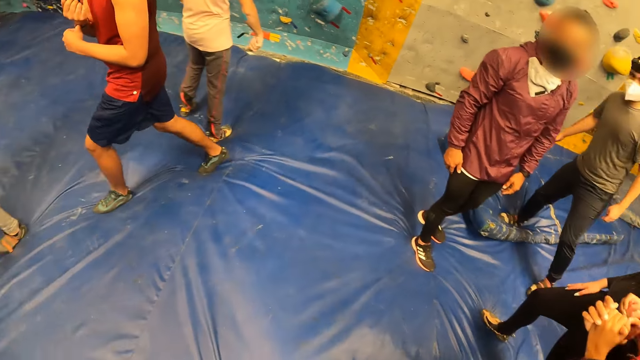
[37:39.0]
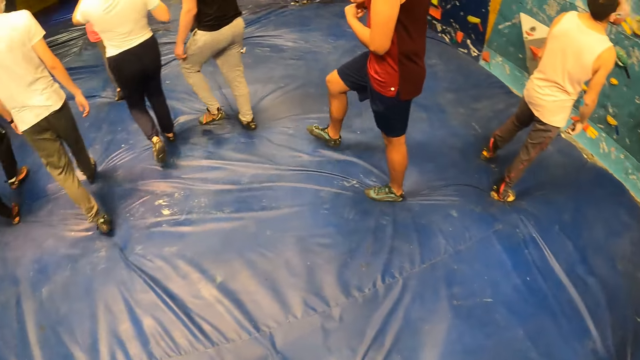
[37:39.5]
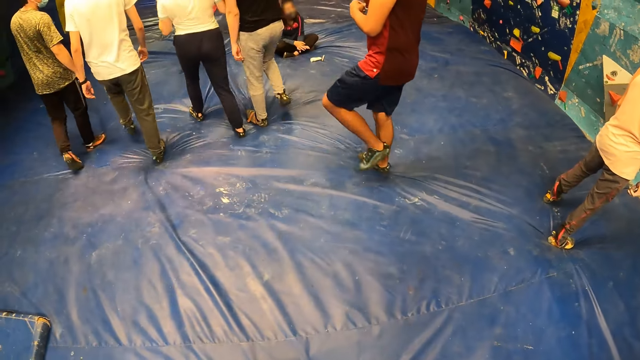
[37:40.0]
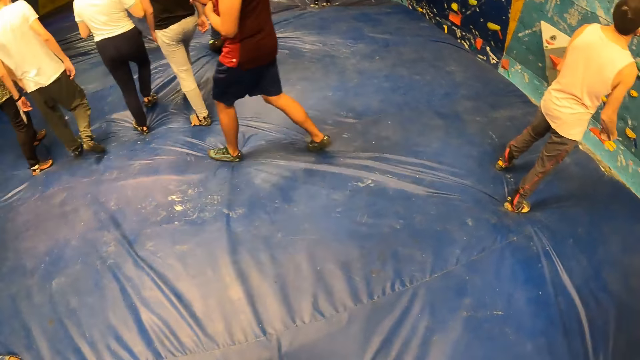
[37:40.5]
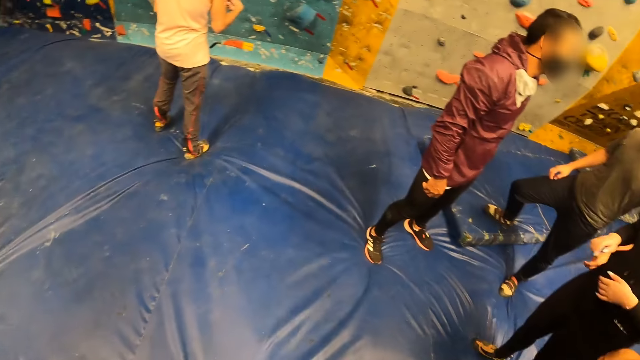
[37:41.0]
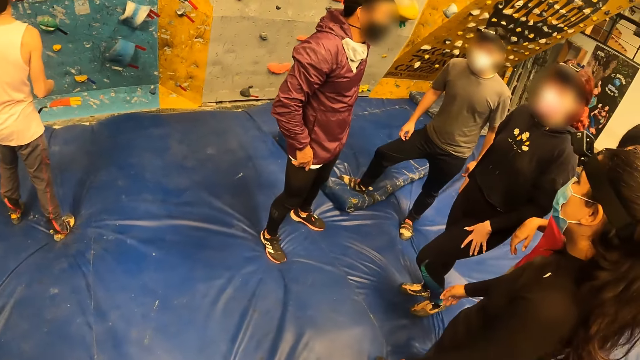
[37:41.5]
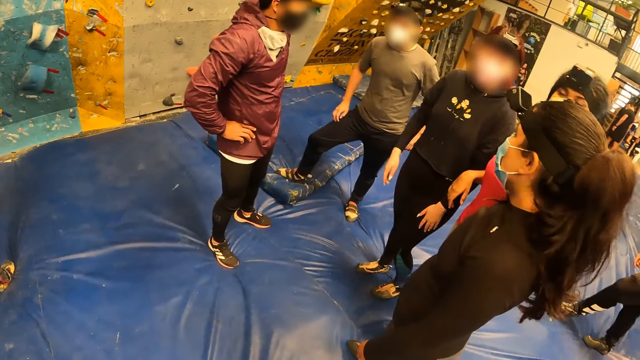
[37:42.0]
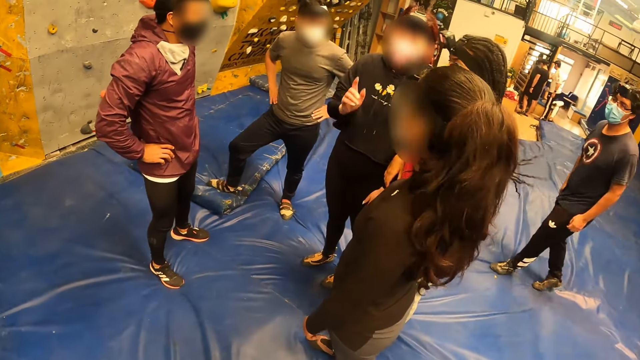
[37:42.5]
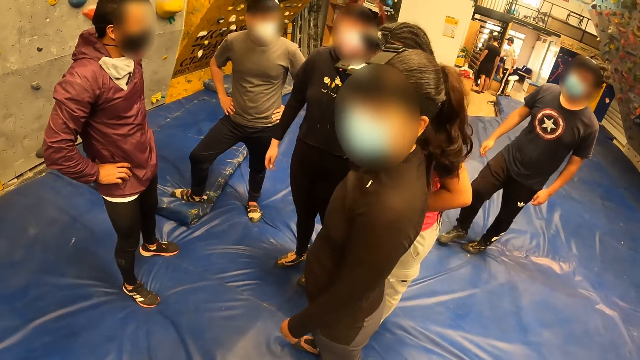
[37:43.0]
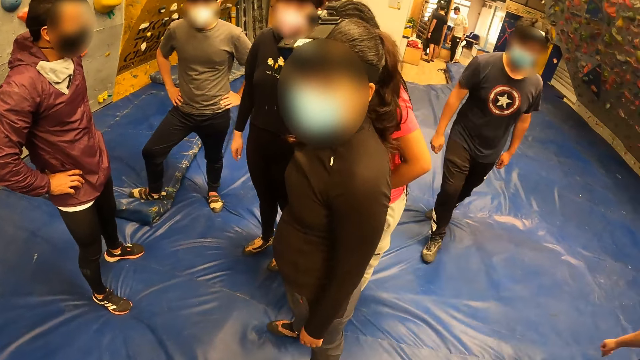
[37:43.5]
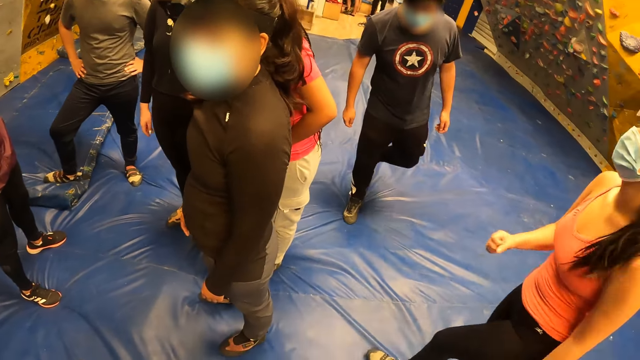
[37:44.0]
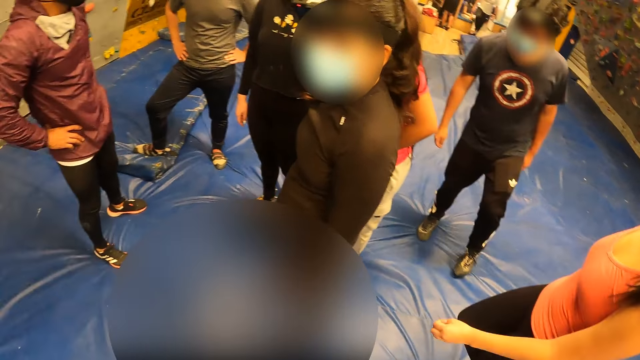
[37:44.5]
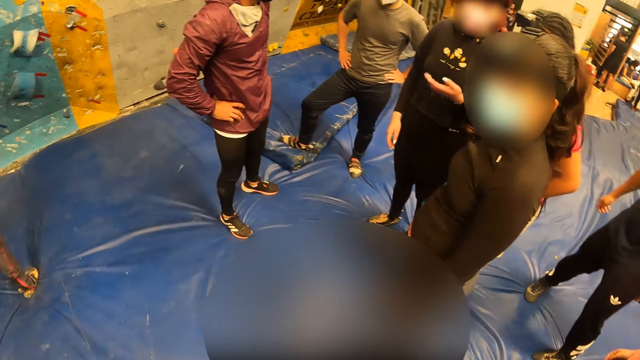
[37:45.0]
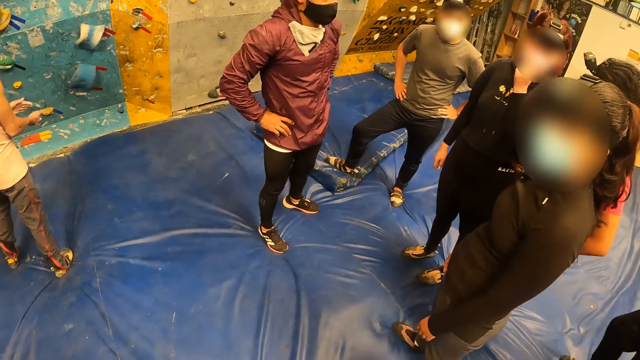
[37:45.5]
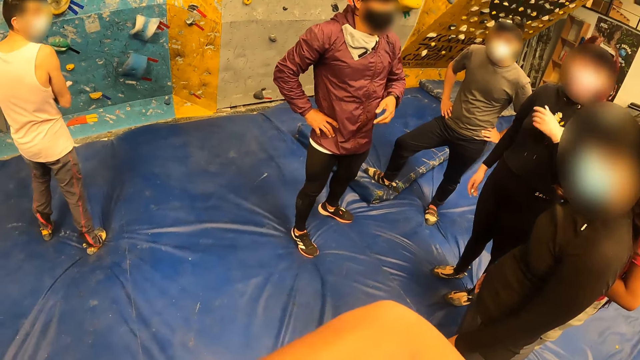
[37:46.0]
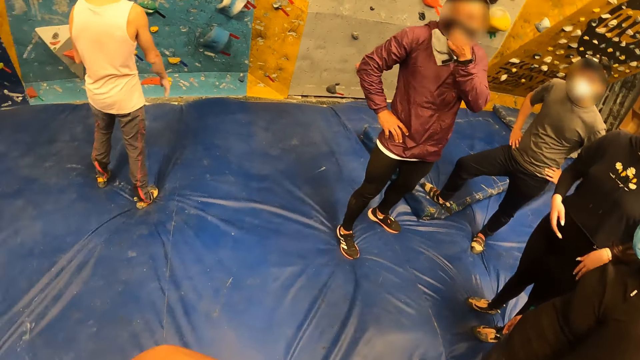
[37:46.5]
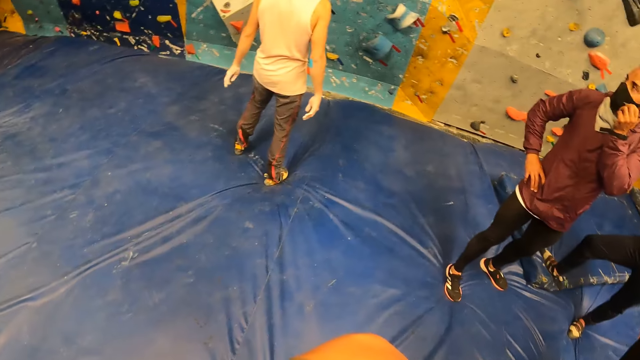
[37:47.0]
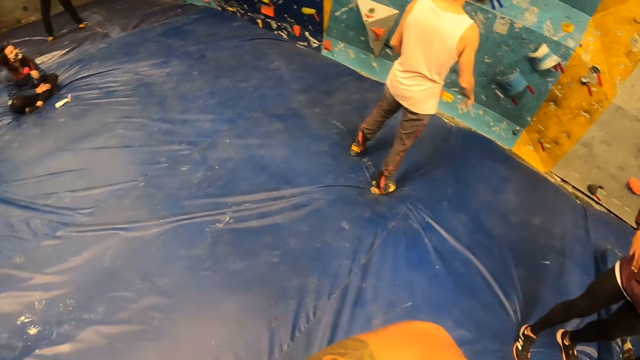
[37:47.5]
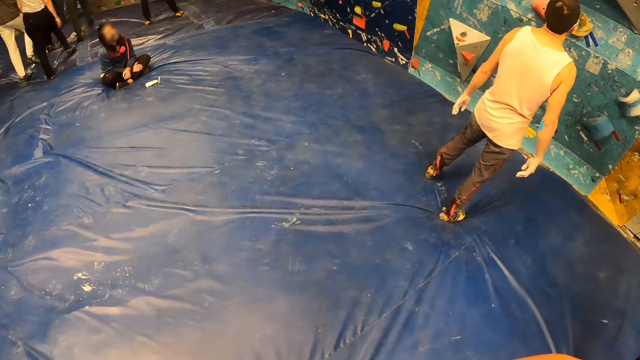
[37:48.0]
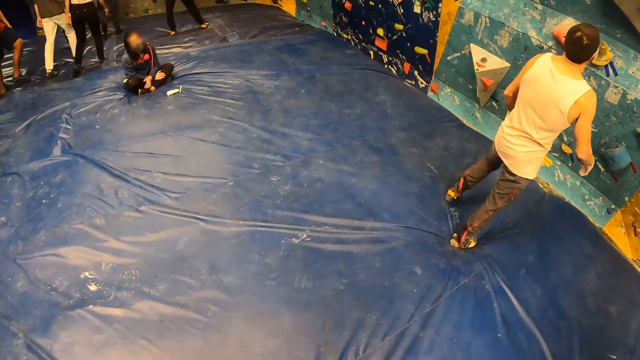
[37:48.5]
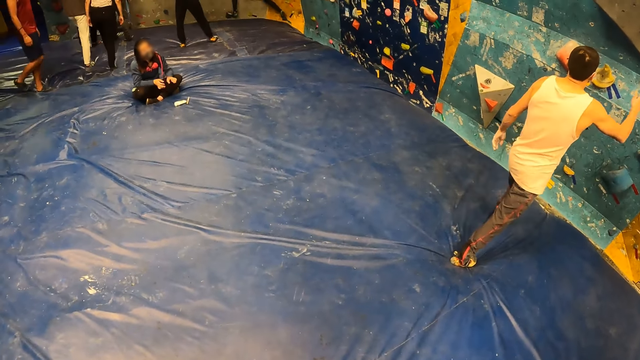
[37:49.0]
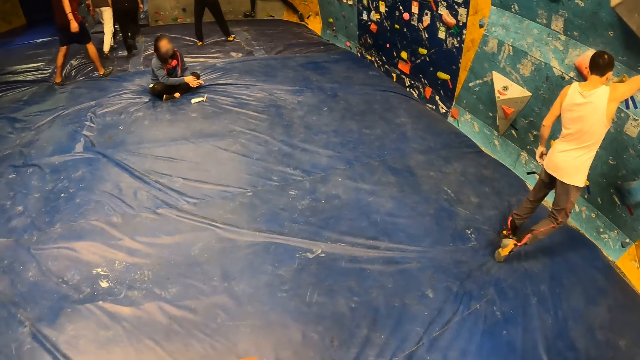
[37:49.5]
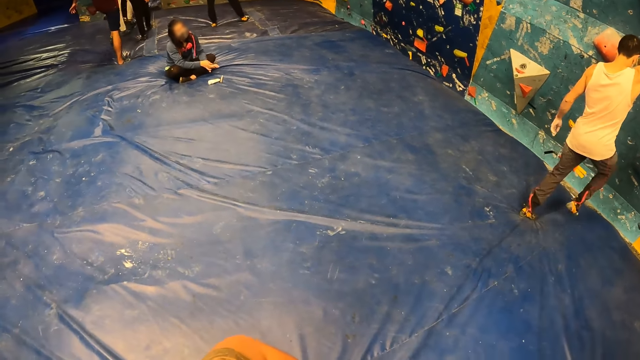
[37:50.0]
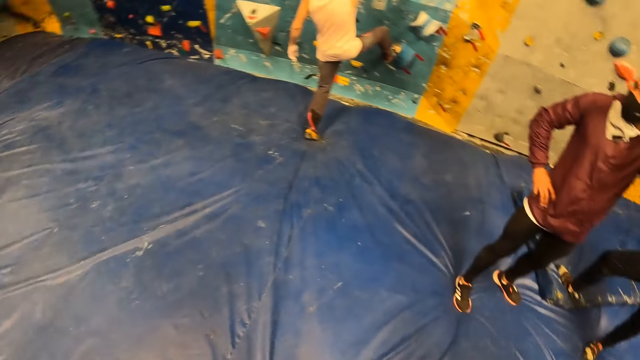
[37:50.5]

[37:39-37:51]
The camera wearer looks around. A woman touches her face with her left hand. The man touches his face with his left hand.

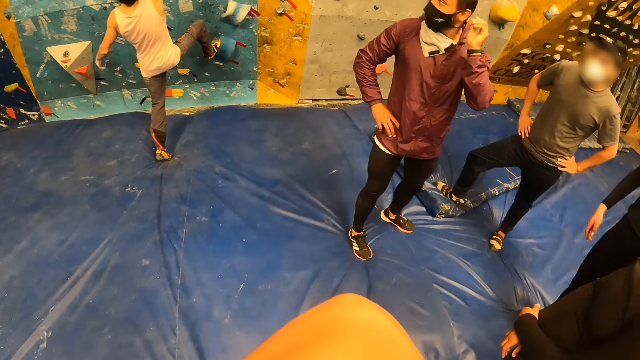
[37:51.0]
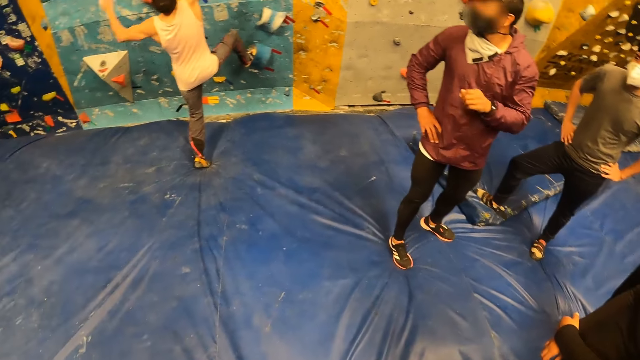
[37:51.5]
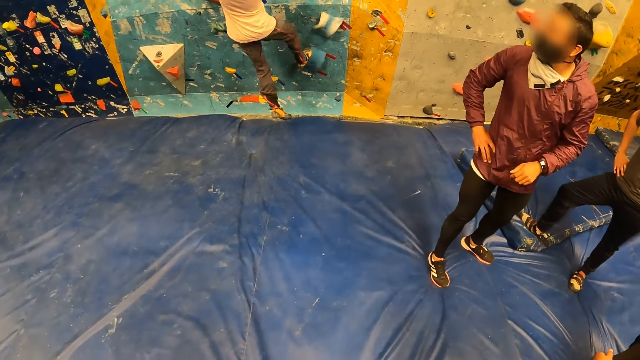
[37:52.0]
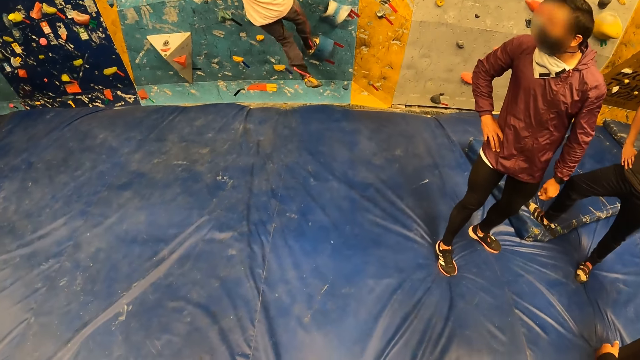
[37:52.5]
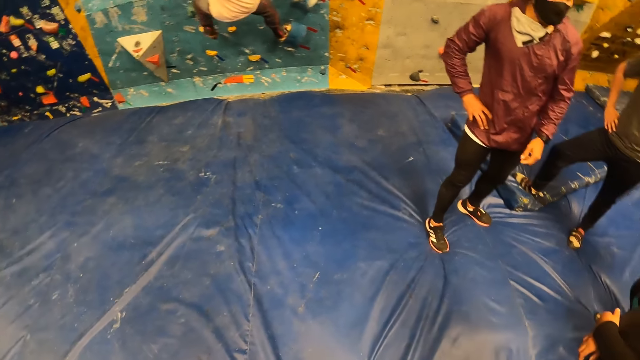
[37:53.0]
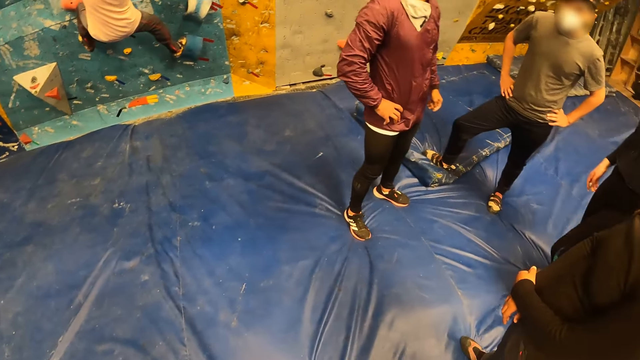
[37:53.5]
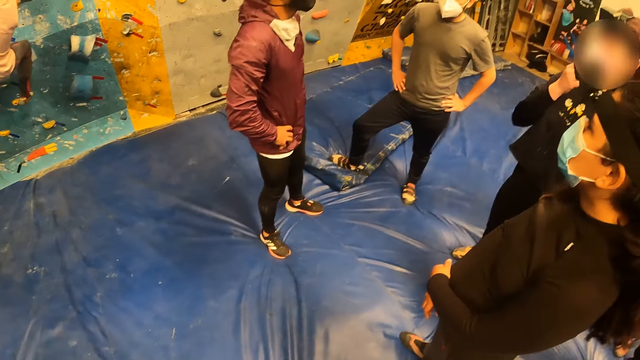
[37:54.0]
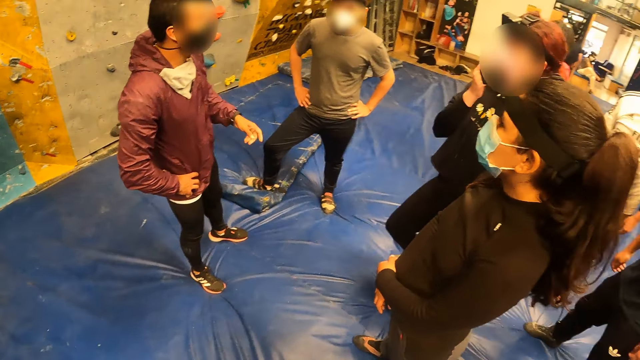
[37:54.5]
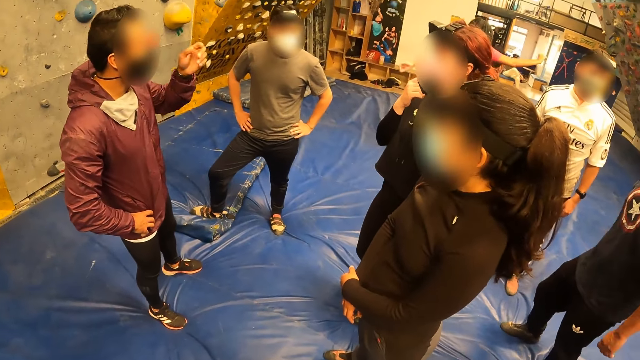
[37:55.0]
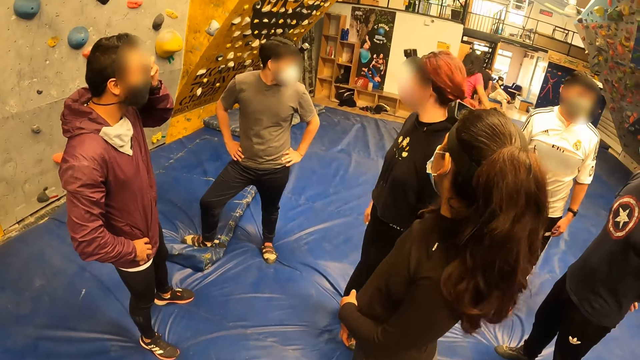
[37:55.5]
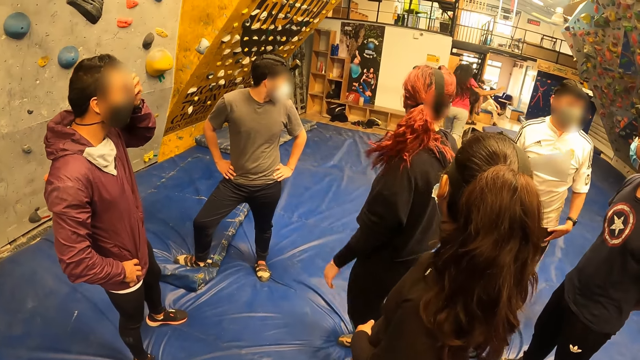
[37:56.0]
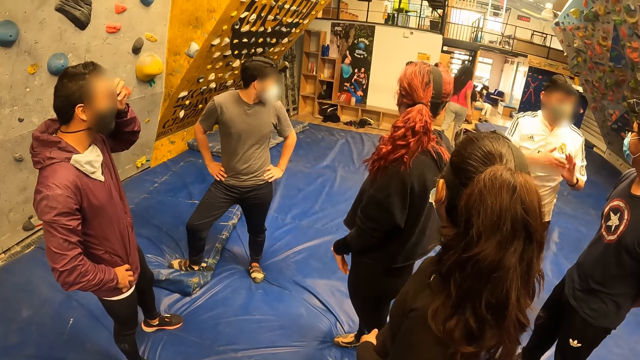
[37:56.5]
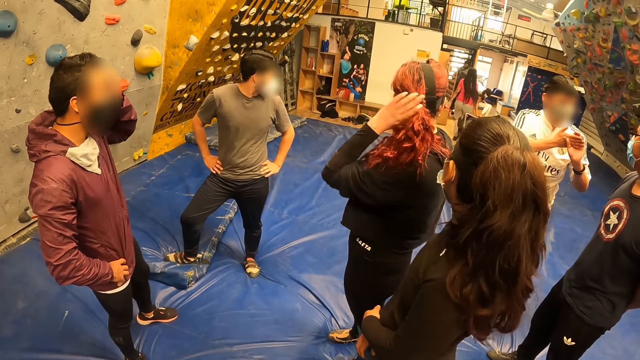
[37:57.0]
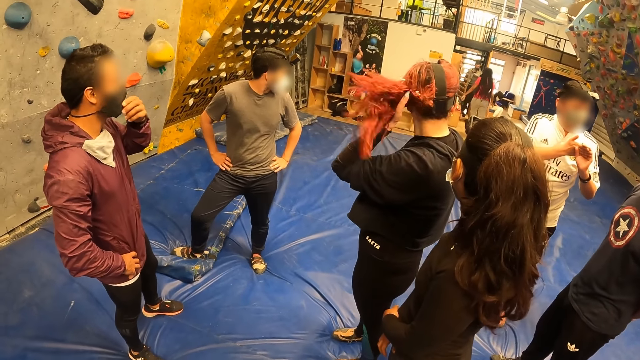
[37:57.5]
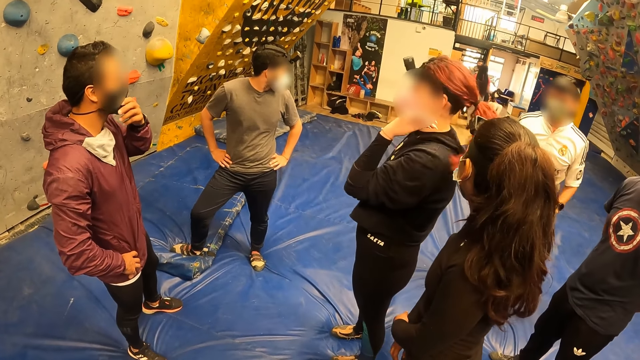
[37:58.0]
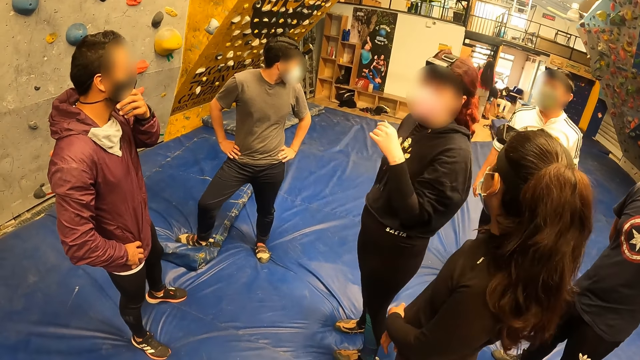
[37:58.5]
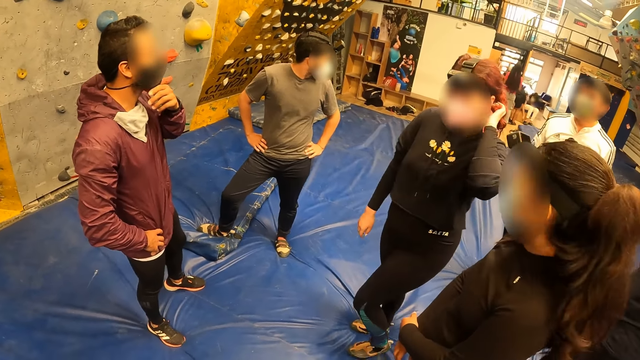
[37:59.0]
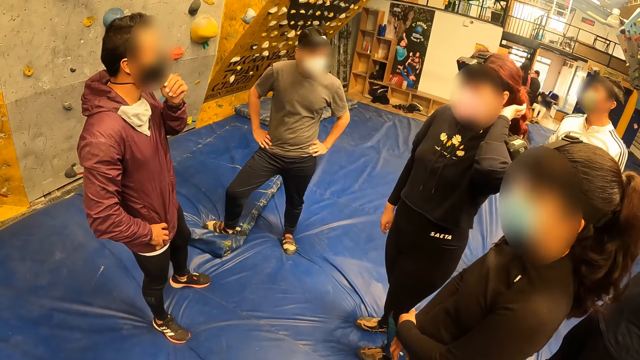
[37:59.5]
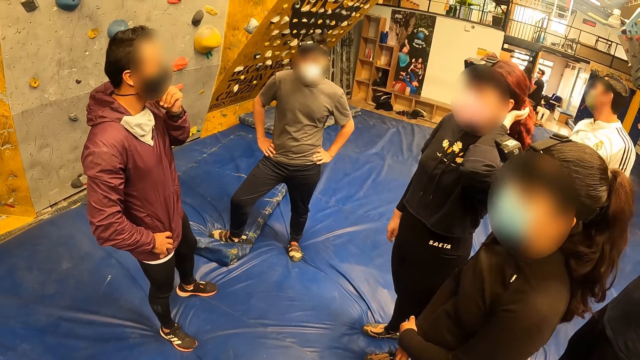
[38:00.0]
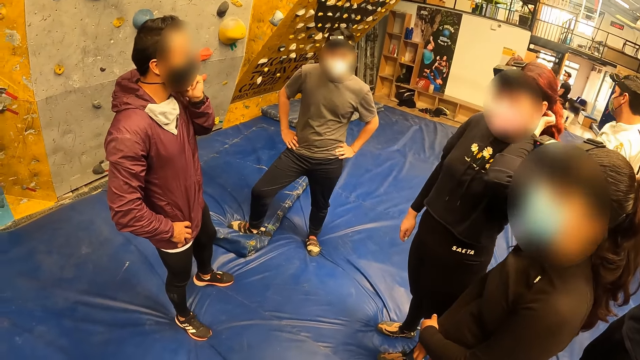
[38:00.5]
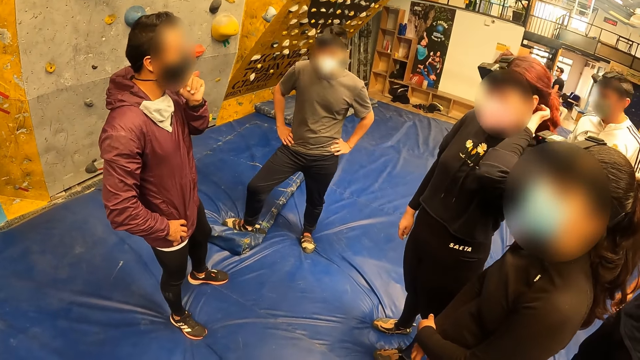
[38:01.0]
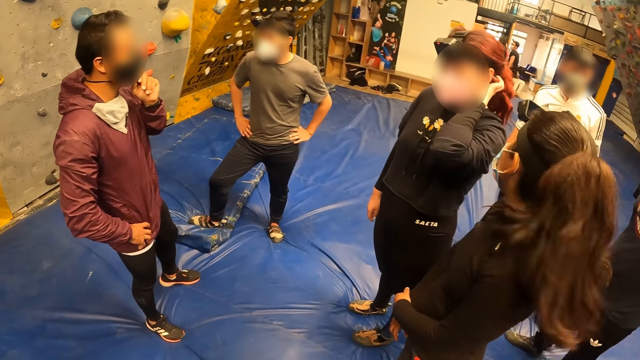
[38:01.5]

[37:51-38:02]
The woman touches her face with her right hand. The man touches his face with his left hand. The woman flips her hair with her left hand.
